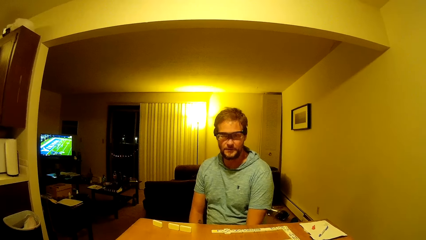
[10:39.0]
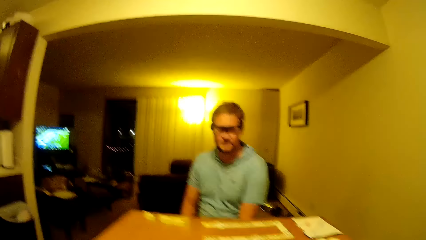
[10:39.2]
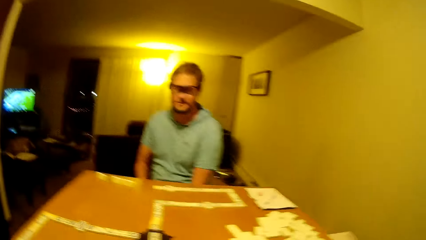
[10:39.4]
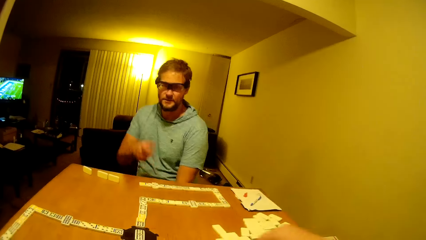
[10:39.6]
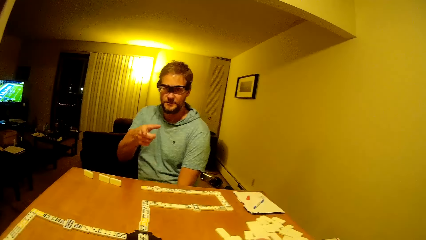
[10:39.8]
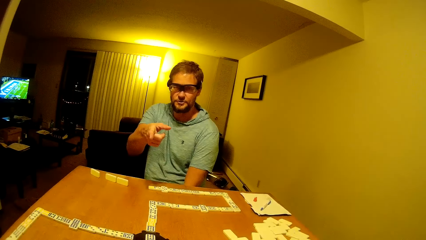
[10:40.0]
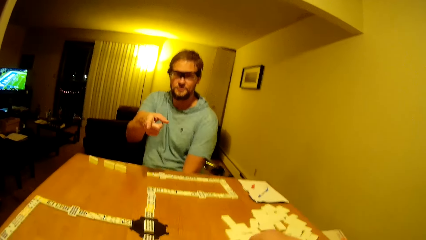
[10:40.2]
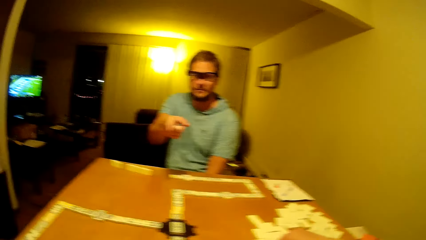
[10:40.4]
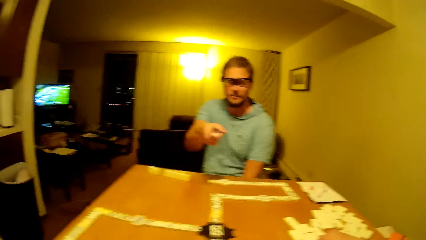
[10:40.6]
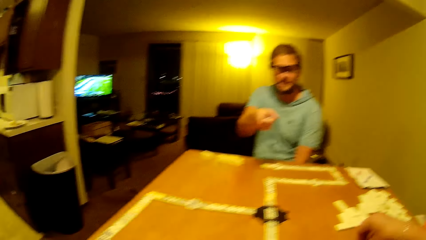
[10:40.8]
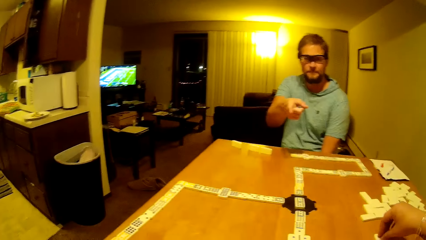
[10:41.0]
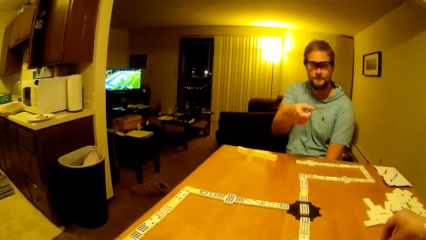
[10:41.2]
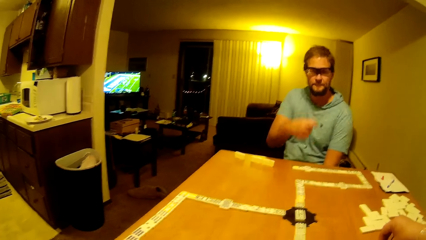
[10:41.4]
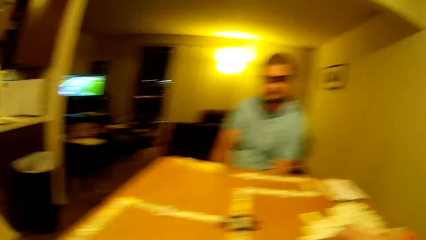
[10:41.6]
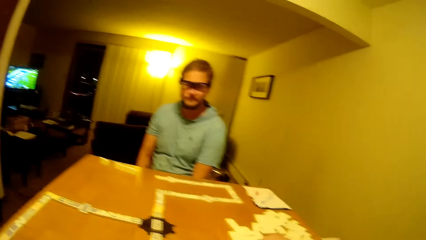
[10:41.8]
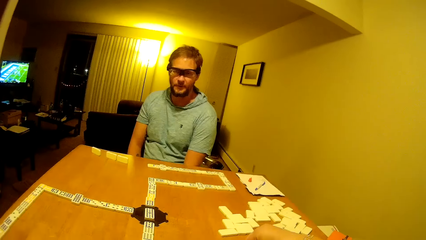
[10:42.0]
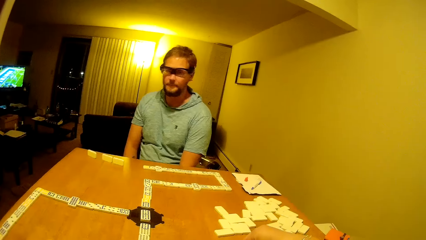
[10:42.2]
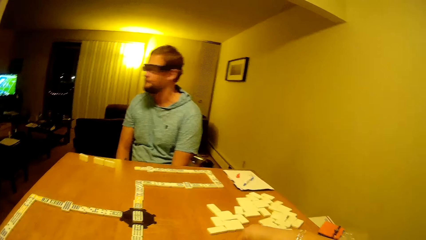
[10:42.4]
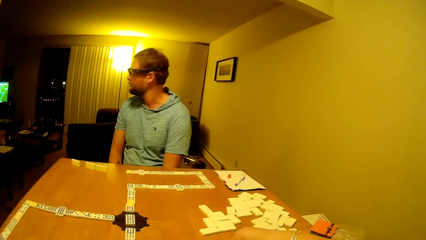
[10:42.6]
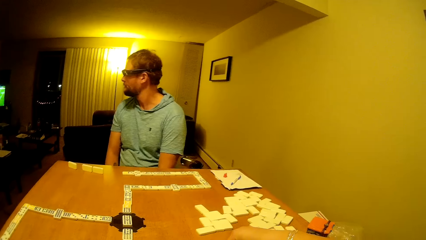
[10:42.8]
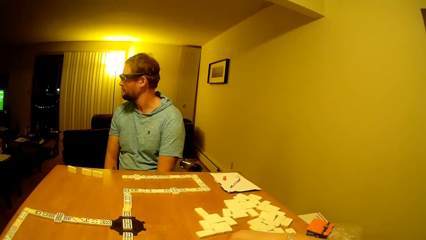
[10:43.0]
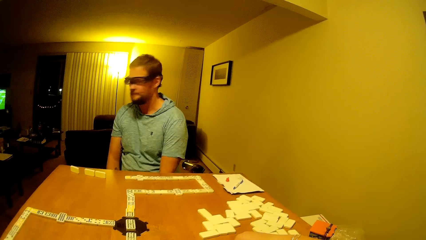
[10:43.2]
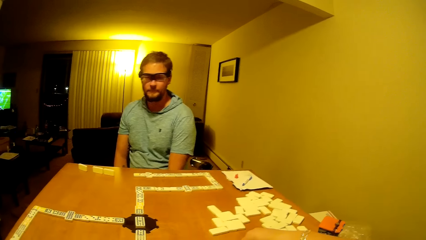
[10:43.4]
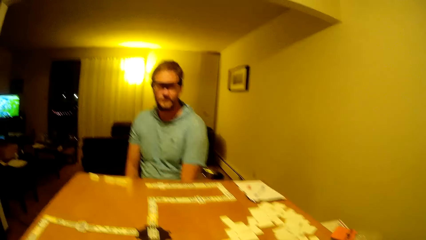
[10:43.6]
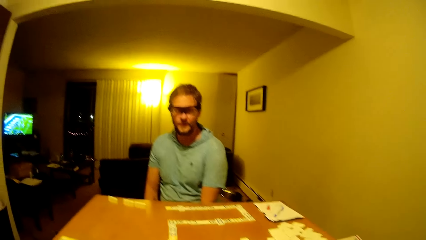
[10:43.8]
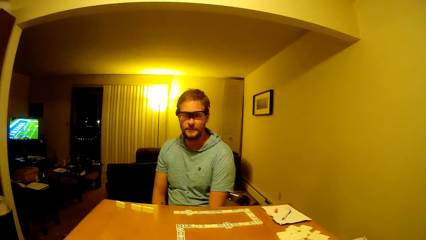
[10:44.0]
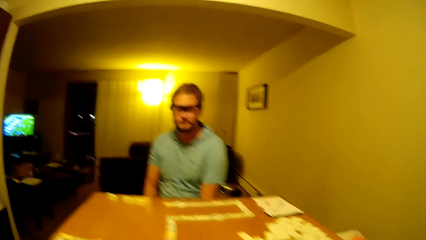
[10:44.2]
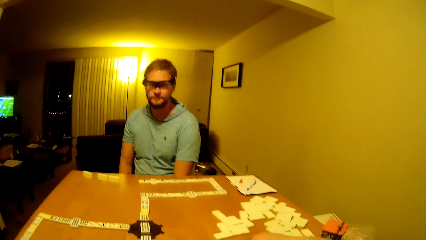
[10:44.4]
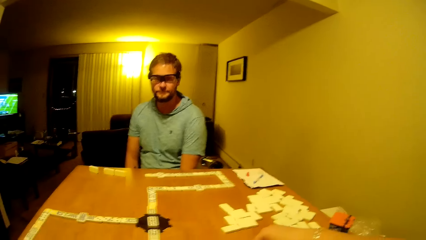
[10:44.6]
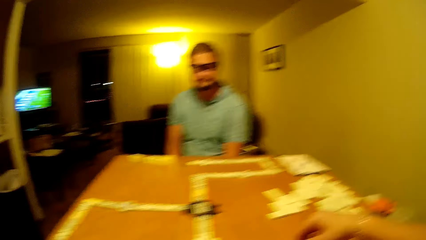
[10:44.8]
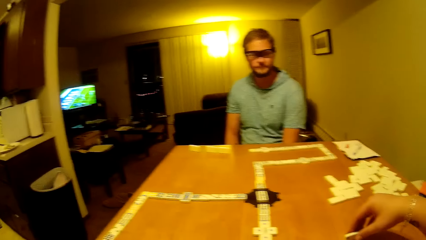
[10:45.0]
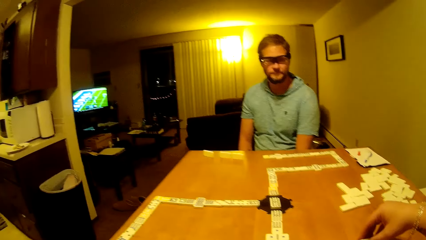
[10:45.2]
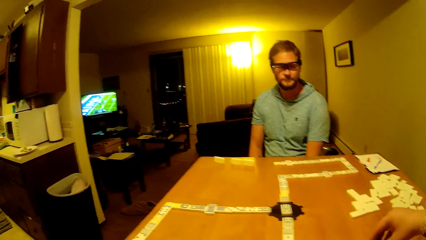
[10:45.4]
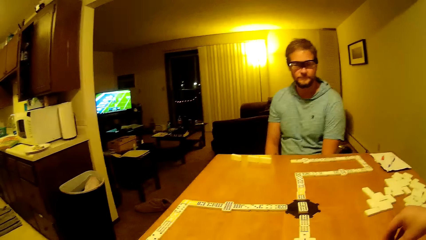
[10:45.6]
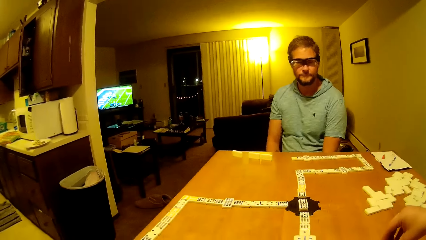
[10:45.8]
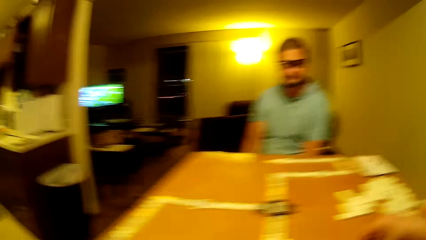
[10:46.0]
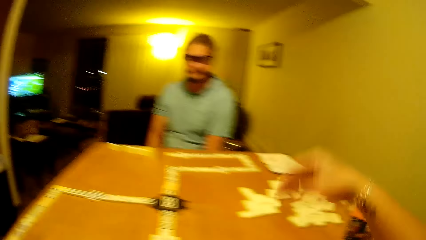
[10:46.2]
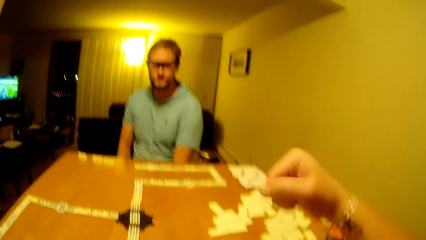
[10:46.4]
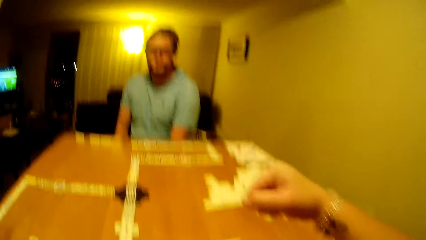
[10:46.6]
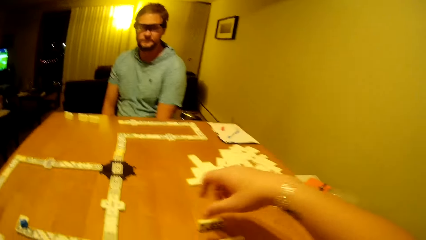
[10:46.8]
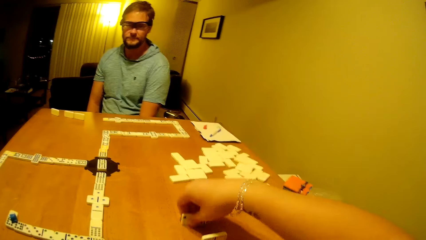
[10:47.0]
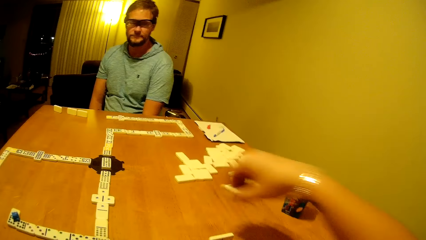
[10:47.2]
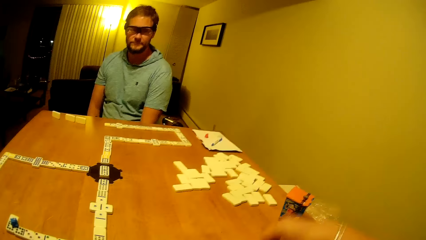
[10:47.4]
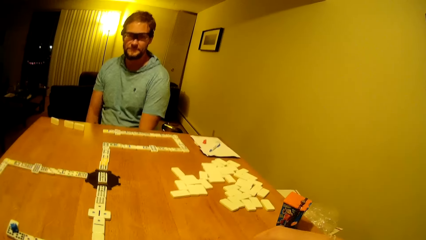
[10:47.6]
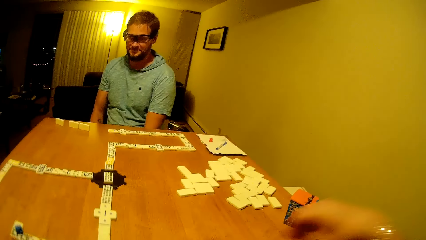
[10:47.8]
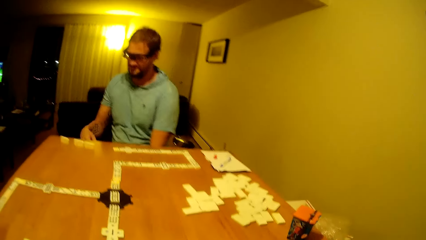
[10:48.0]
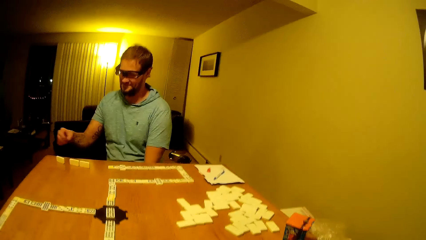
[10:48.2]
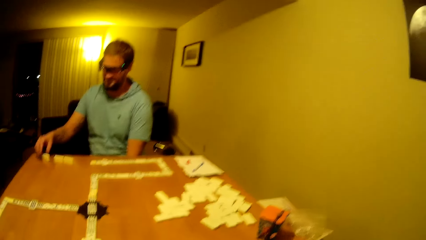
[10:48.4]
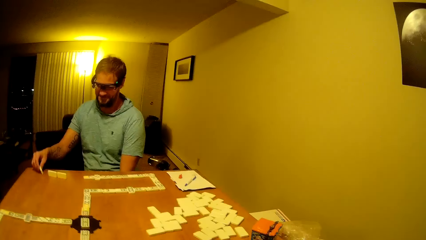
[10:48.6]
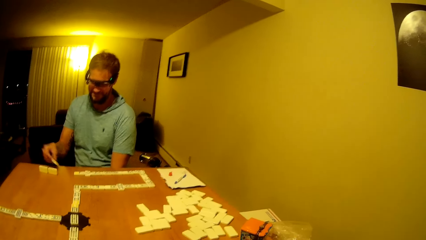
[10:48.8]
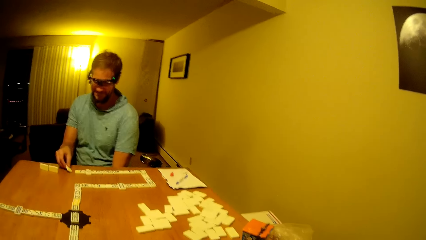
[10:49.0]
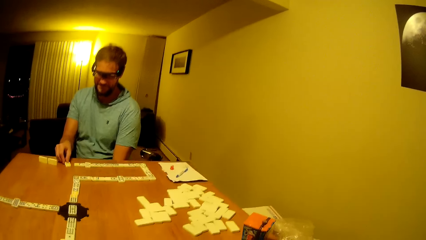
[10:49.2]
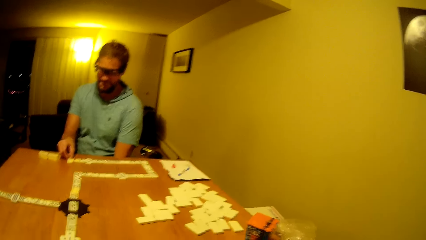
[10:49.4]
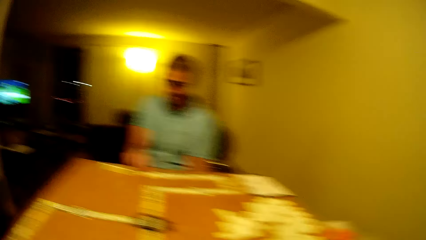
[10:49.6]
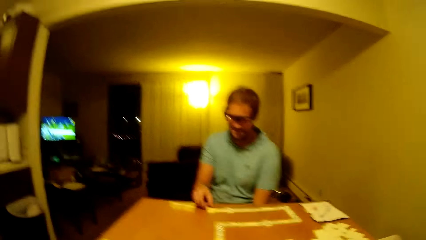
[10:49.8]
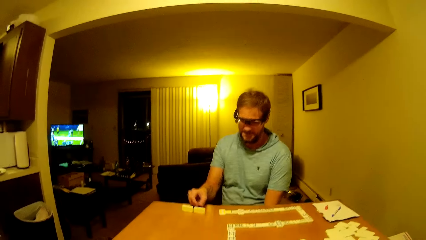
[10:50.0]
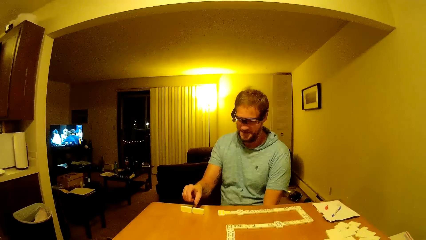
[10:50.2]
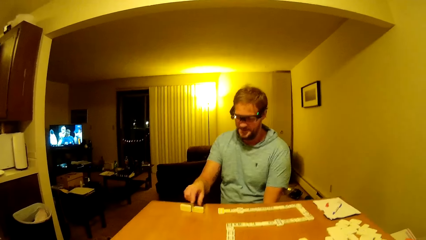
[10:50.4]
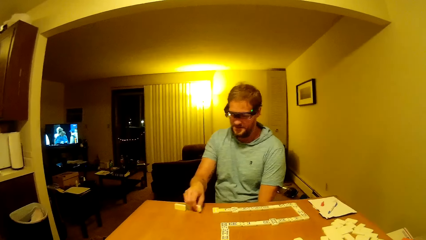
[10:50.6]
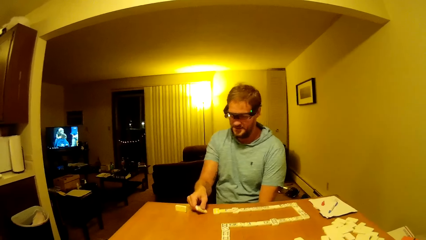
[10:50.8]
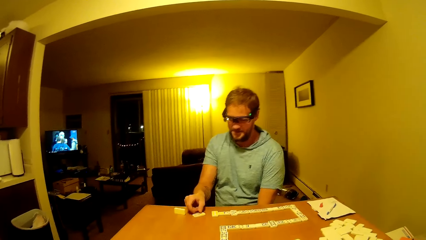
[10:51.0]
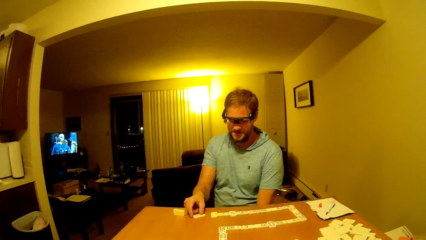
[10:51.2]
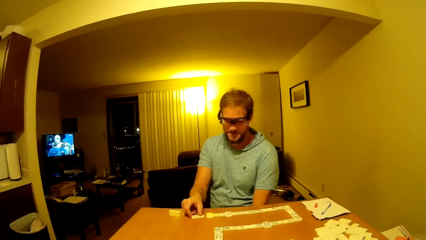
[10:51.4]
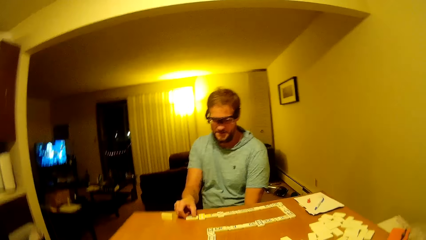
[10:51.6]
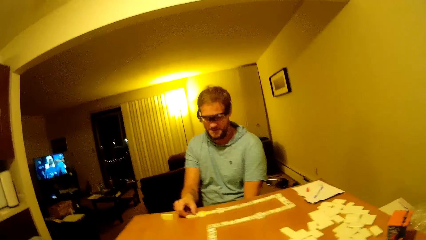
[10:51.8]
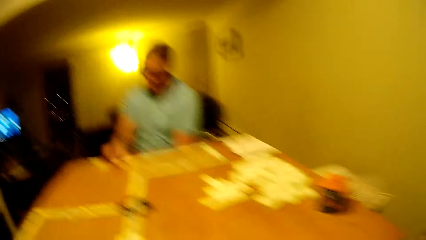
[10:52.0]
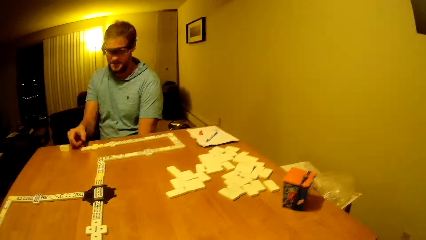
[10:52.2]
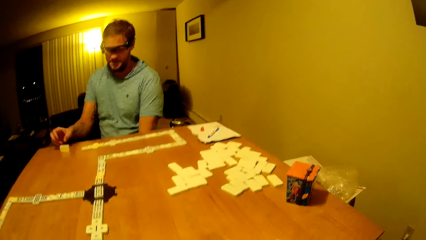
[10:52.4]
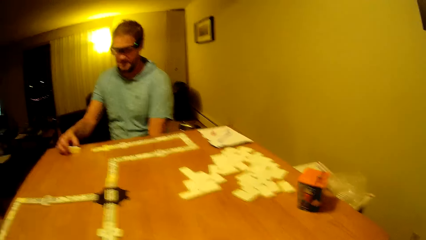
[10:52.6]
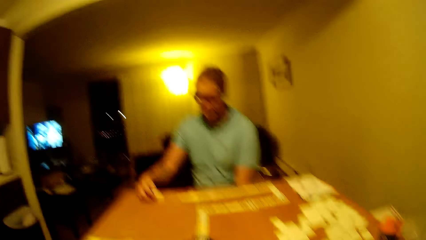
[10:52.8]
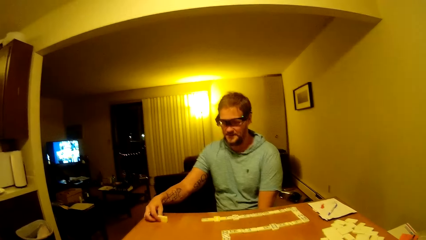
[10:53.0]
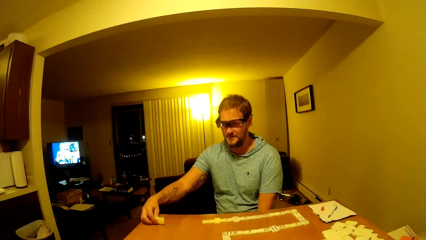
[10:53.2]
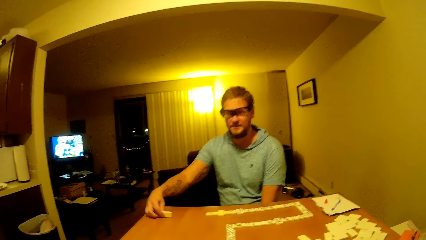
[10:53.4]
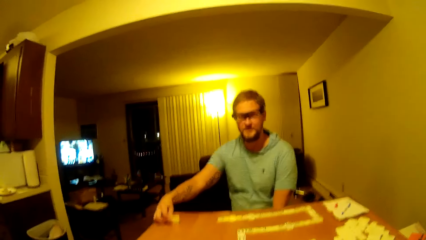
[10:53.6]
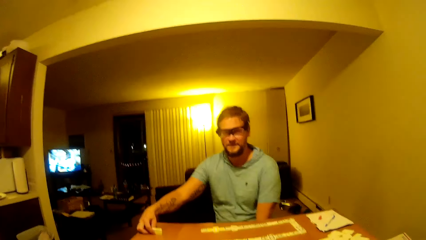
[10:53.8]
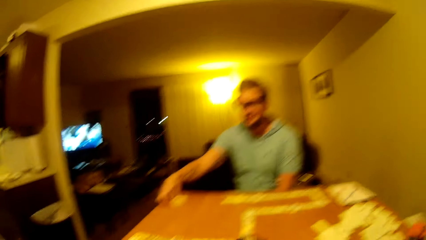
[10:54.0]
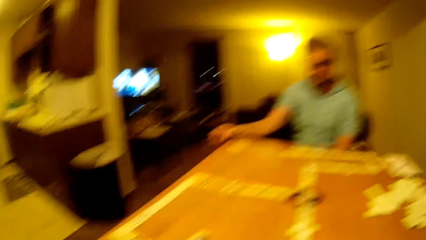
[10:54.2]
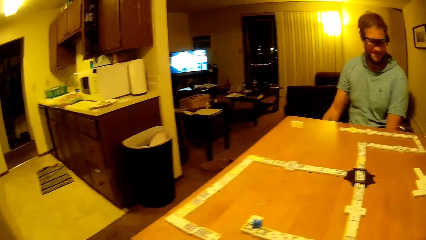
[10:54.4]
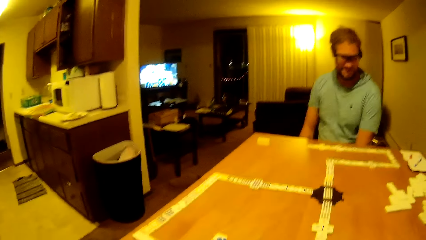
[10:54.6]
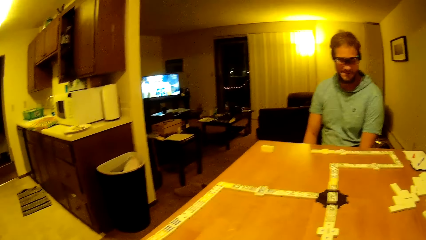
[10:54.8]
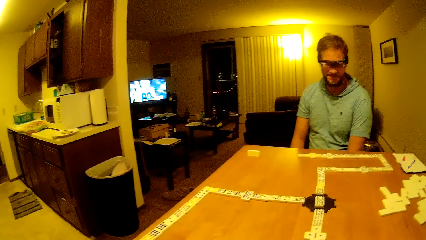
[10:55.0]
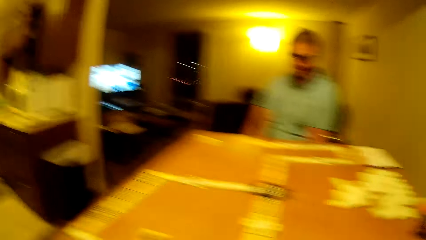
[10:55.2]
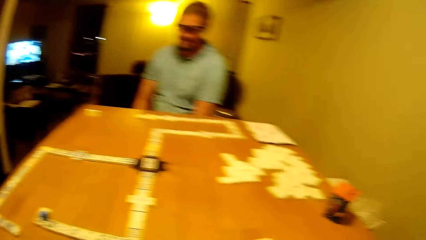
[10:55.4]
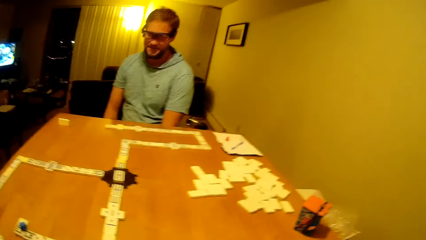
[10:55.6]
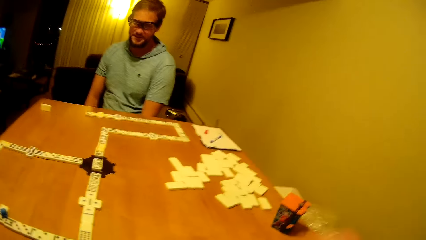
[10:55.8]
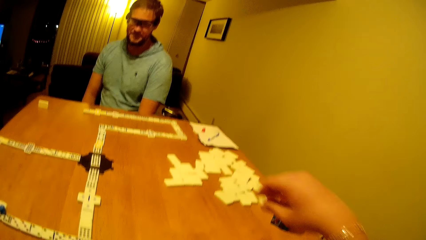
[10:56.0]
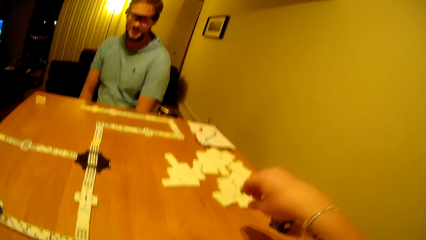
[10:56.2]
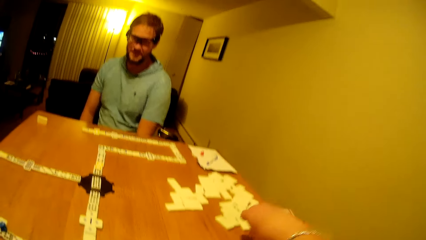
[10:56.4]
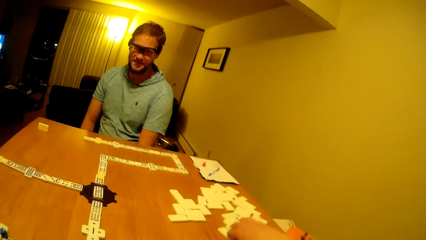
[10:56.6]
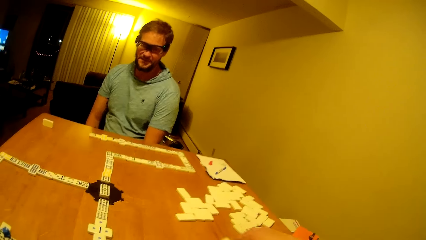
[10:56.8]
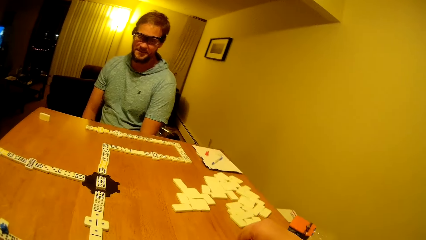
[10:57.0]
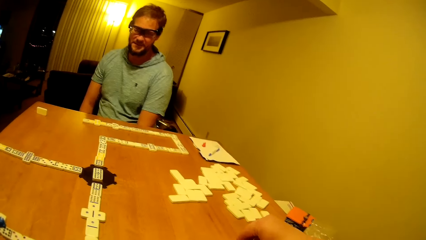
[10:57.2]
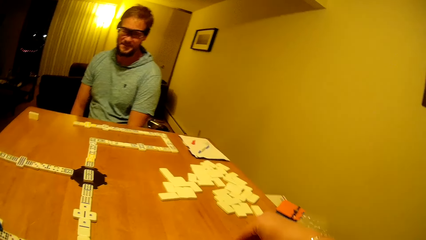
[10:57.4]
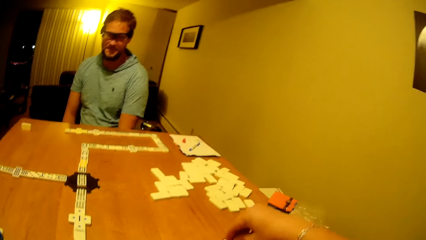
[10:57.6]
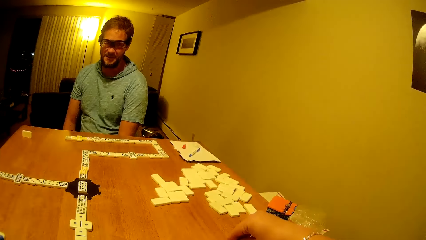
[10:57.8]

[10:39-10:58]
A man points at the dice, puts a hand down, turns to the TV and turns to the table. The camera wearer looks around and lifts a hand up. The man places a domino piece to continue the game. The camera wearer picks up the dice. The man places a domino piece to continue the game repeatedly. The man moves a domino piece on the table, knocks the table, puts the dice down and puts his hands down. The camera wearer looks around.
